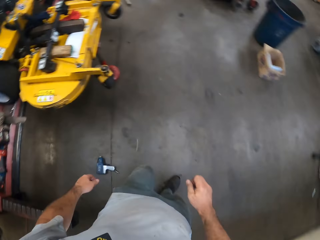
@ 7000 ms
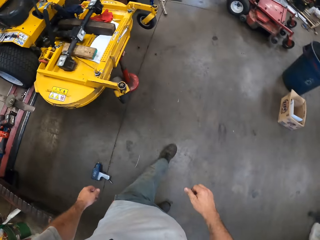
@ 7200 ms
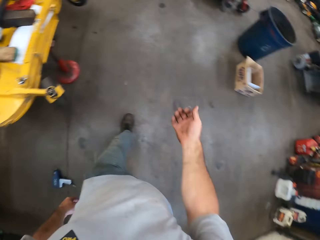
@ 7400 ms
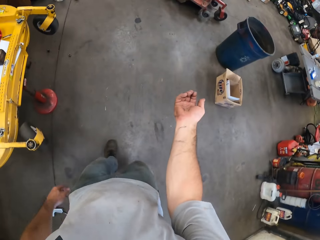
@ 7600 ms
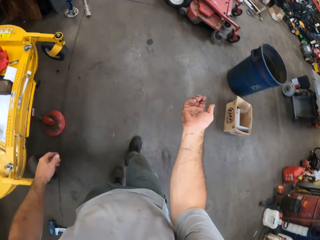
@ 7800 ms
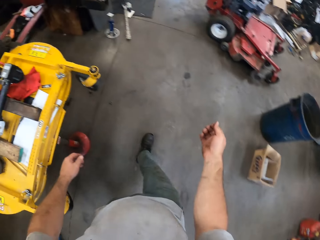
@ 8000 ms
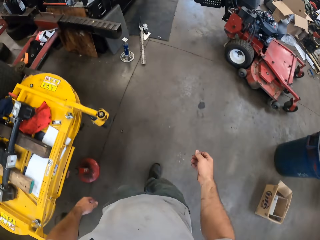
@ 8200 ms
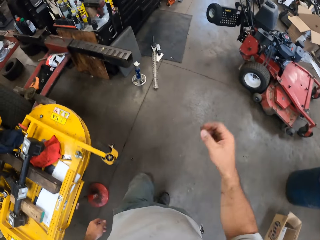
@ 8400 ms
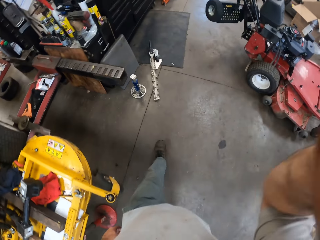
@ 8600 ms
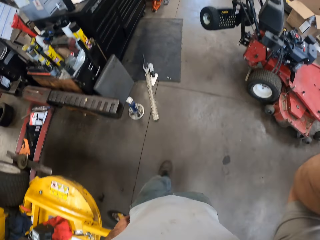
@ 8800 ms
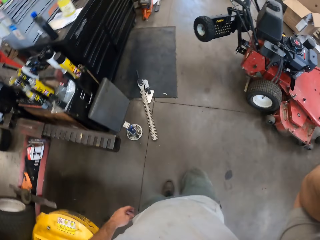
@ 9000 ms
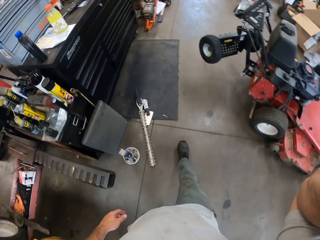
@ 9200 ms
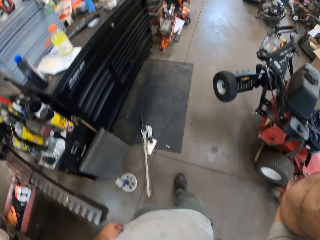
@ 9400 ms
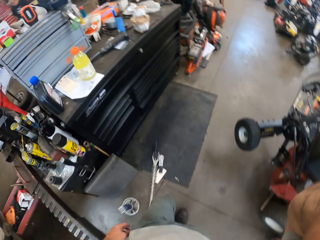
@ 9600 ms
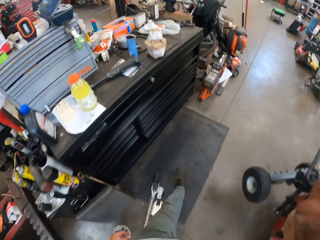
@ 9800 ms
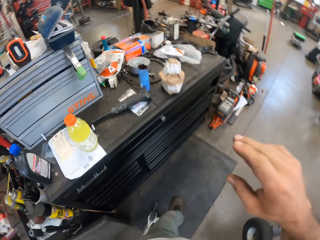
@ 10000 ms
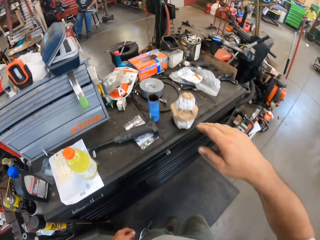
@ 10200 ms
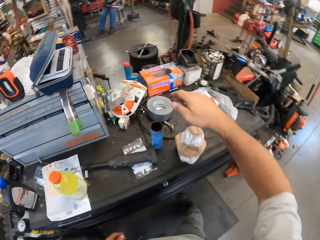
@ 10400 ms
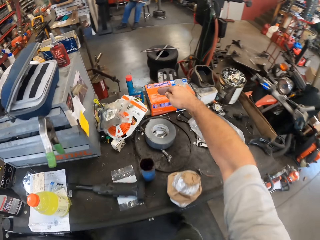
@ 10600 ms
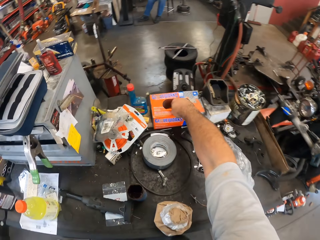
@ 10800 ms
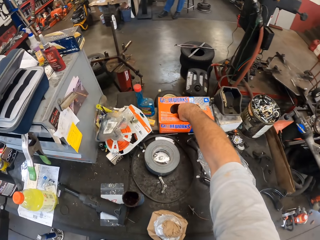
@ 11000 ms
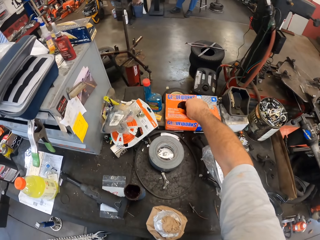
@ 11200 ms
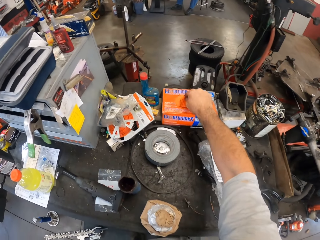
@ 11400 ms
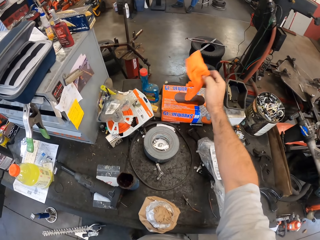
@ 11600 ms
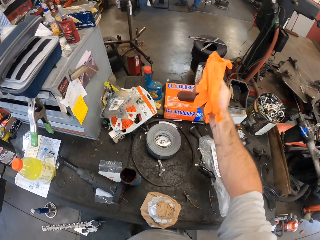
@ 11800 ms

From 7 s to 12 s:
The camera wearer touches something. He takes a glove from a glove box with his right hand.

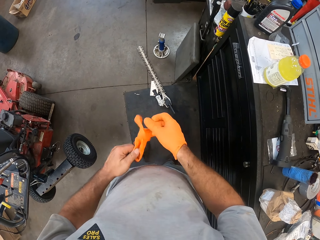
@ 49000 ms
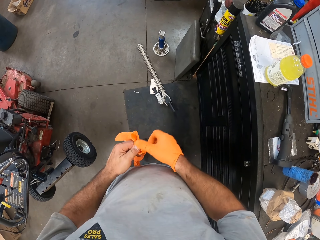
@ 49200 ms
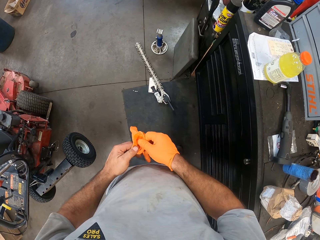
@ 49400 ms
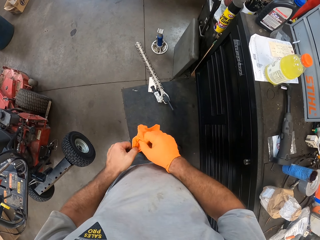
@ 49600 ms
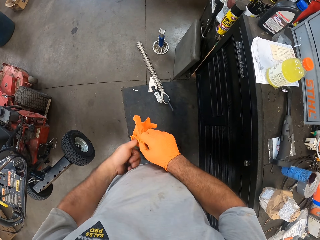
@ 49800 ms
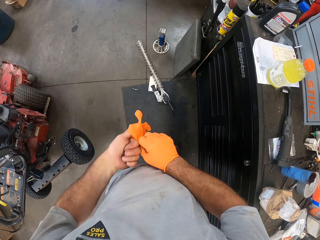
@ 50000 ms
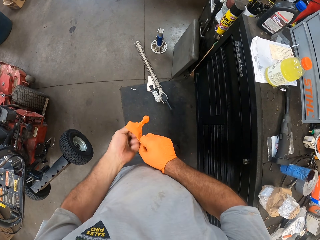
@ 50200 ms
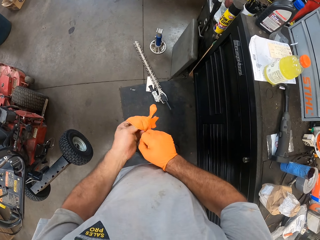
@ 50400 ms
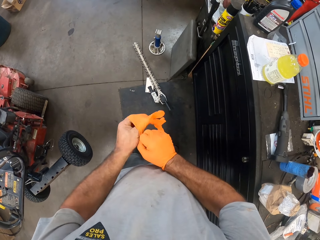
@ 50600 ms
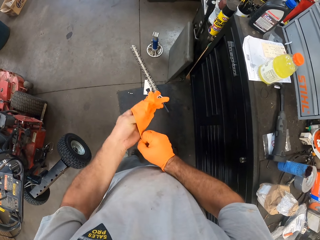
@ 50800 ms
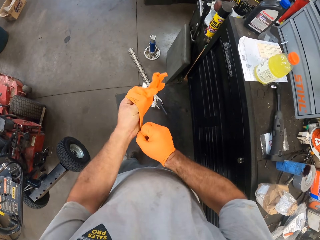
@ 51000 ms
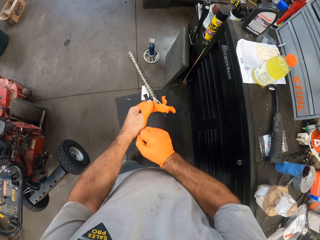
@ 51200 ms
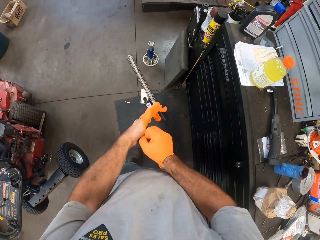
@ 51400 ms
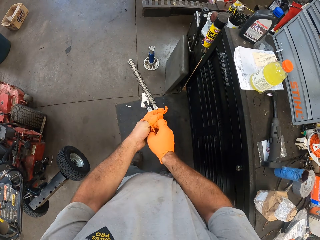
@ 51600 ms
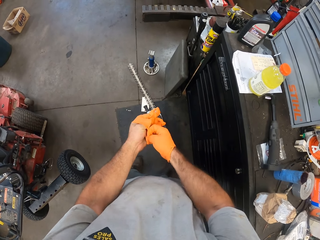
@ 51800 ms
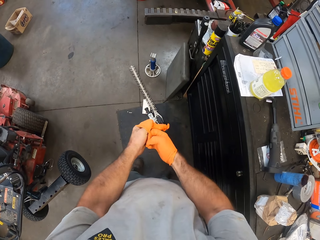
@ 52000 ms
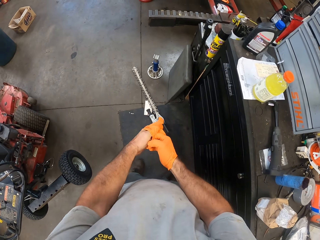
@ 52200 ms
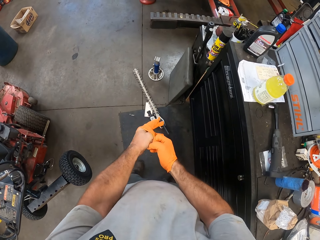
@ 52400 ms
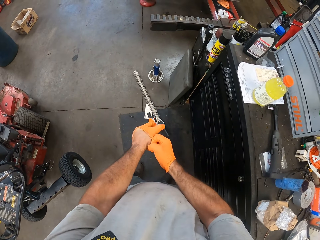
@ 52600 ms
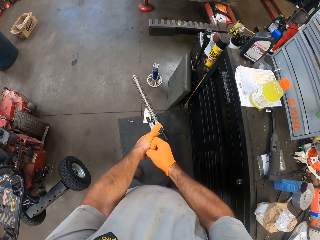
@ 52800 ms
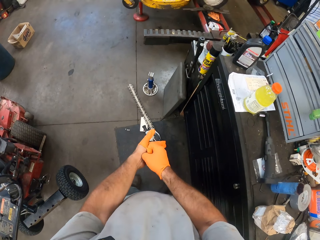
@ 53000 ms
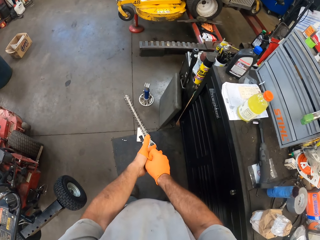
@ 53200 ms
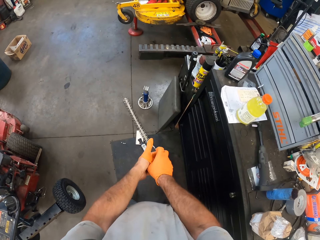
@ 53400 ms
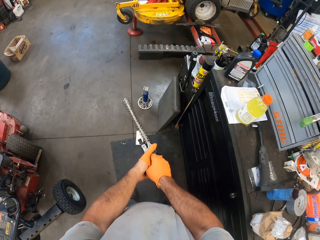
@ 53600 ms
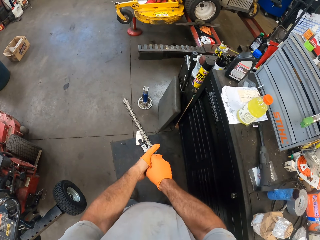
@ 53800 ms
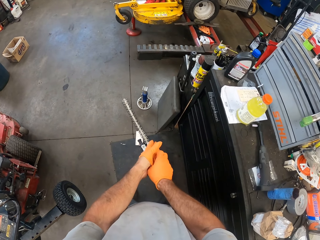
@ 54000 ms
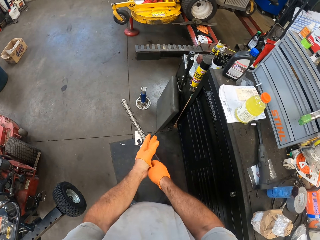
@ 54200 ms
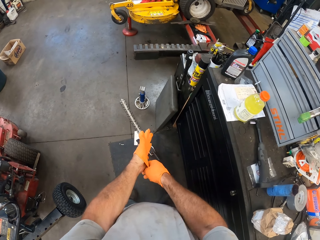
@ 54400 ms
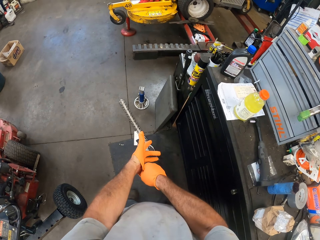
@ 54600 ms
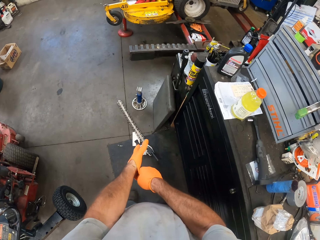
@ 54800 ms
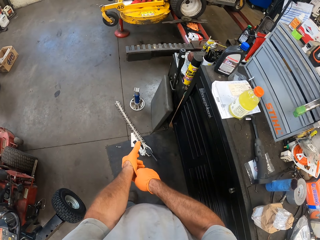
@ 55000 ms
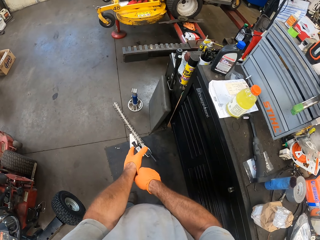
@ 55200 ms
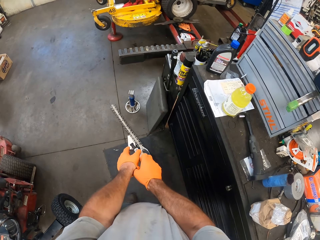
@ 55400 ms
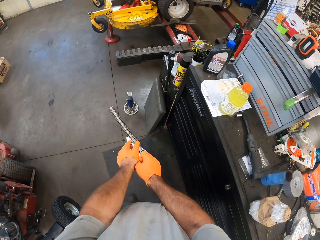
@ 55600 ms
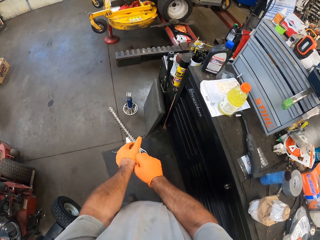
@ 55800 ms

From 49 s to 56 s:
The camera wearer wears a glove on the left hand.

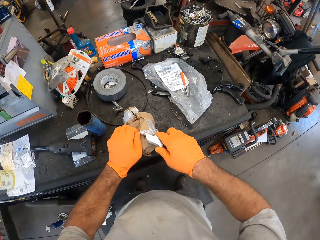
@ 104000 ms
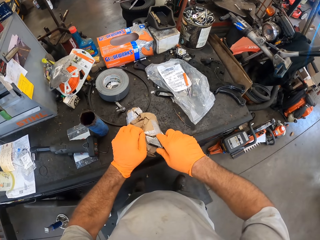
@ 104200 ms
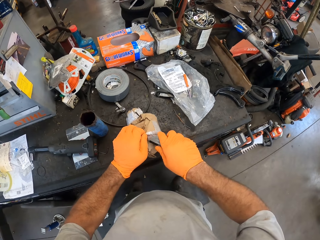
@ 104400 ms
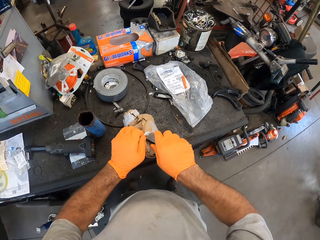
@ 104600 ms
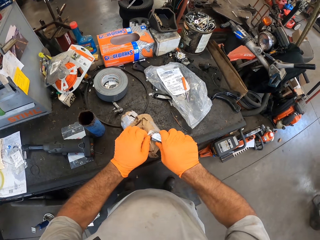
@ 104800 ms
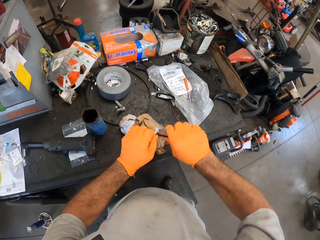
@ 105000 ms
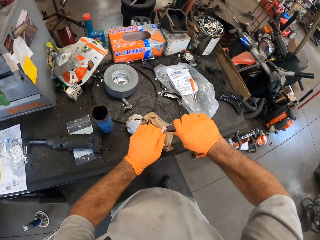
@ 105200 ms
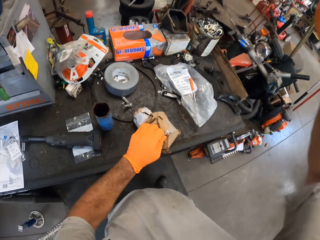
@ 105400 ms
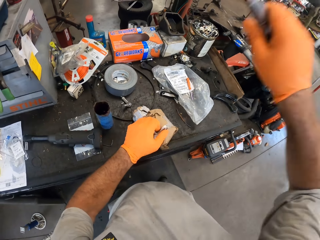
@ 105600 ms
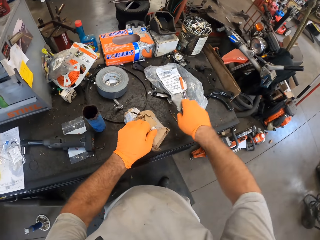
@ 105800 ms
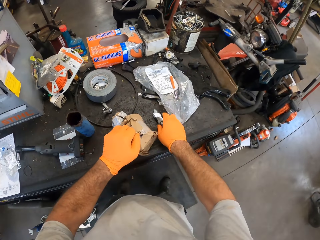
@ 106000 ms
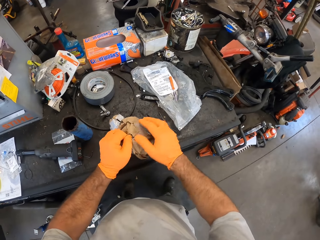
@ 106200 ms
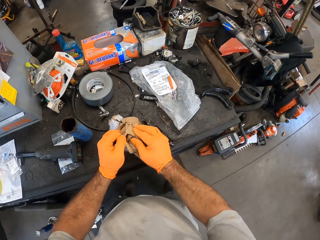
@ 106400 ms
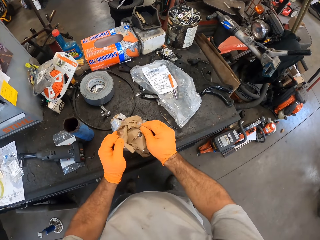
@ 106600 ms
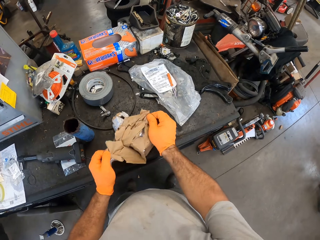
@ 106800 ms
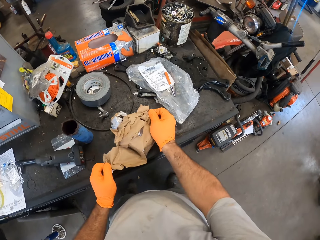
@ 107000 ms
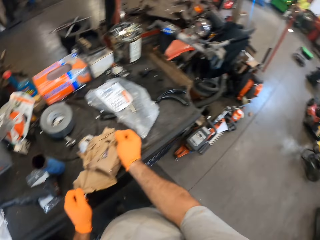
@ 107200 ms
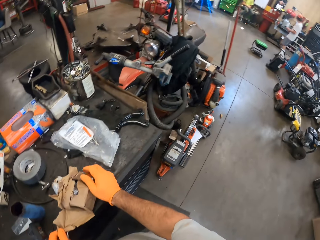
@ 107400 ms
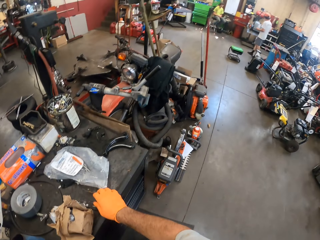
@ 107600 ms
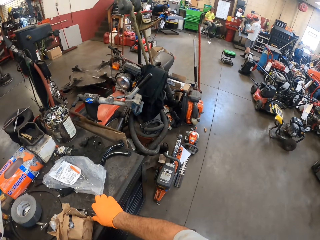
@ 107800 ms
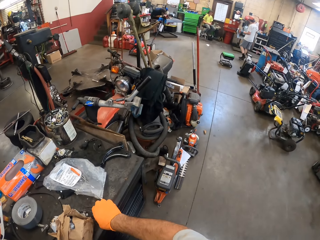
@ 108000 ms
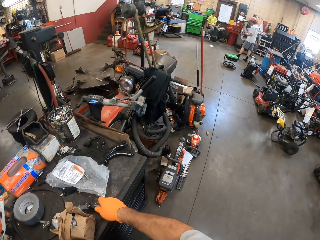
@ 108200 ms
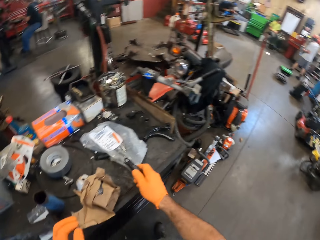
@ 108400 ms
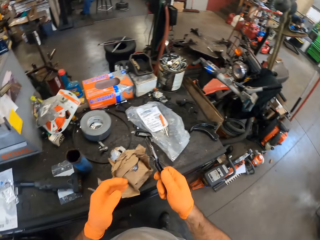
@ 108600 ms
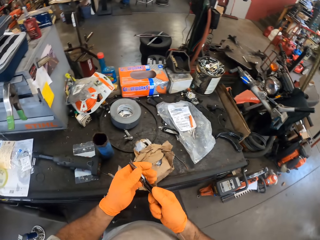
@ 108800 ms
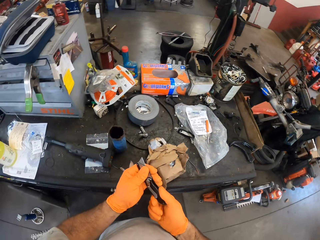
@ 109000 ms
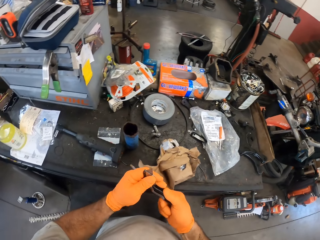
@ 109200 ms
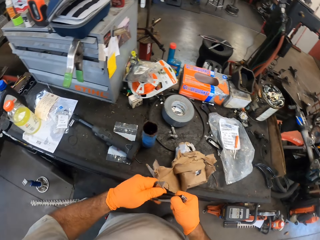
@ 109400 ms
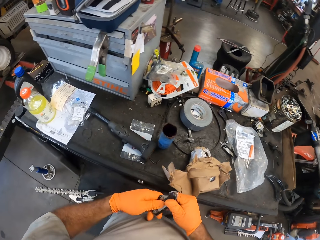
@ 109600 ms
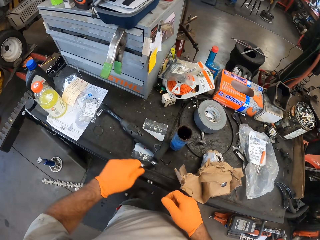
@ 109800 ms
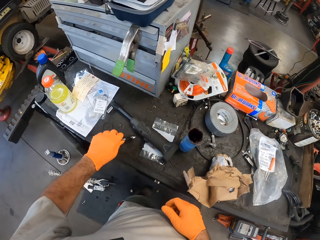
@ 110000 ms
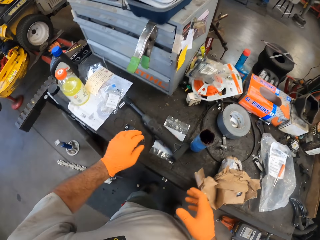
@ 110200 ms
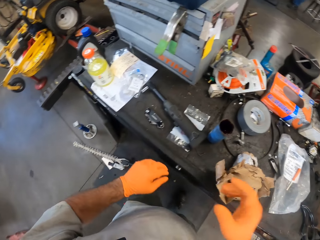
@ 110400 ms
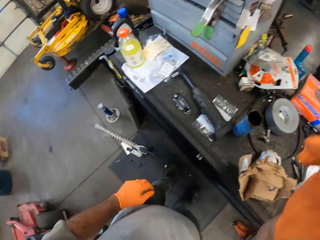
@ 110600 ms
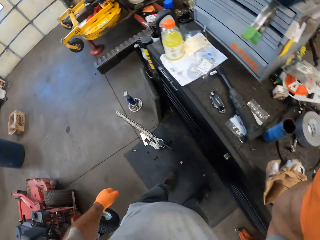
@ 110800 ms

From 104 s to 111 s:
The camera wearer drops the knife on the table. He opens the package with both hands. He takes the knife on the table with his right hand. He closes the knife. He drops the knife on the table.
